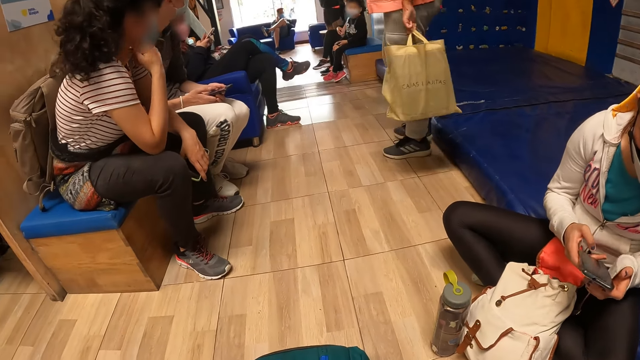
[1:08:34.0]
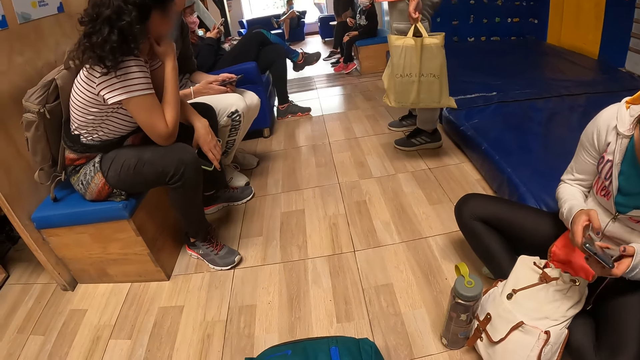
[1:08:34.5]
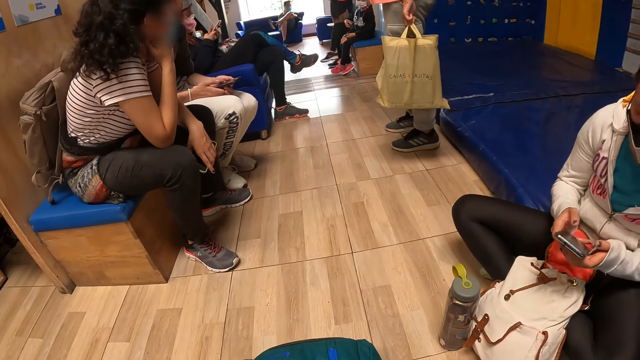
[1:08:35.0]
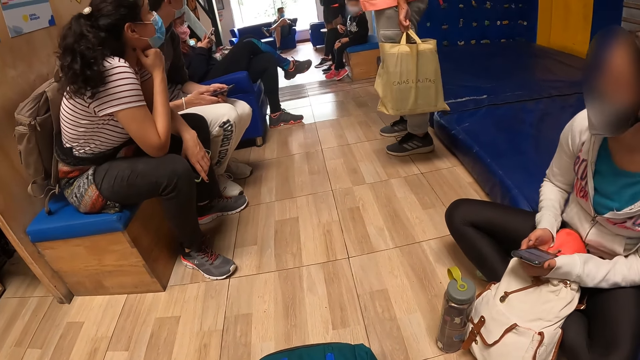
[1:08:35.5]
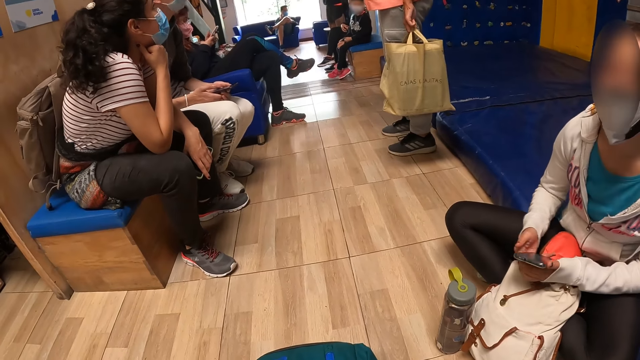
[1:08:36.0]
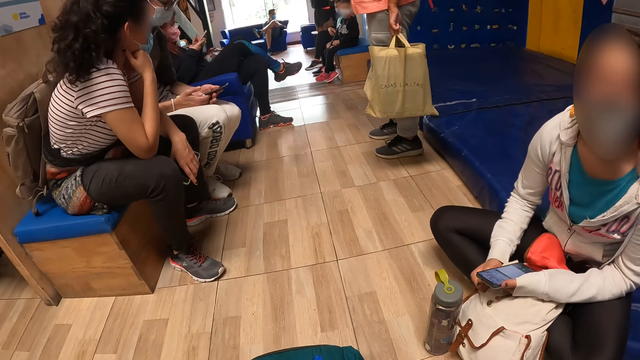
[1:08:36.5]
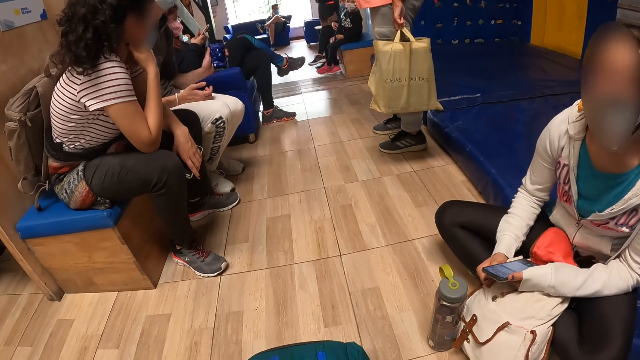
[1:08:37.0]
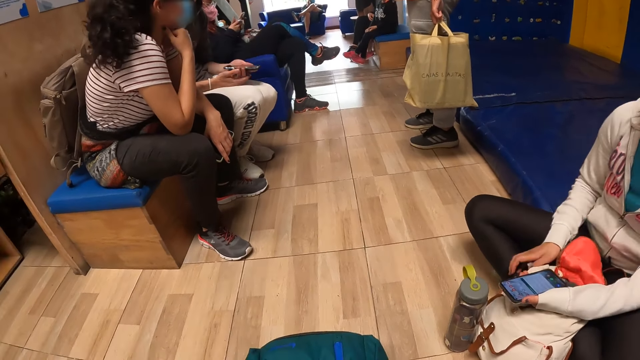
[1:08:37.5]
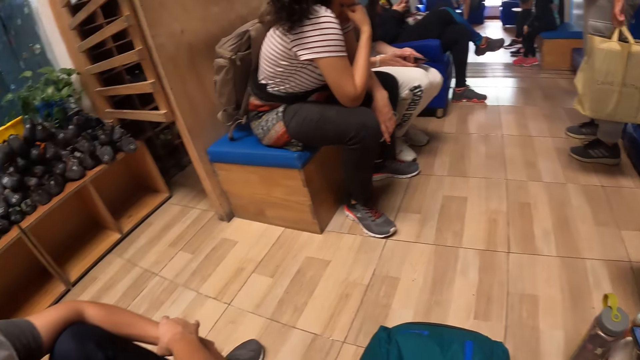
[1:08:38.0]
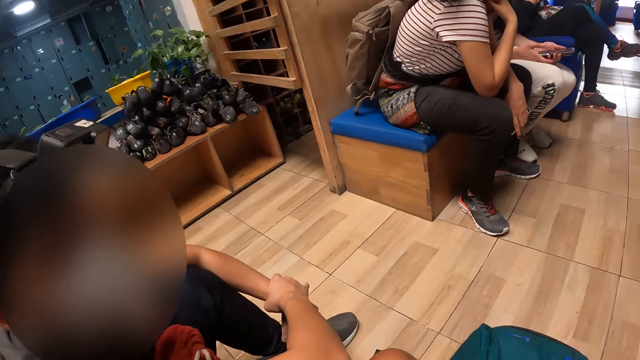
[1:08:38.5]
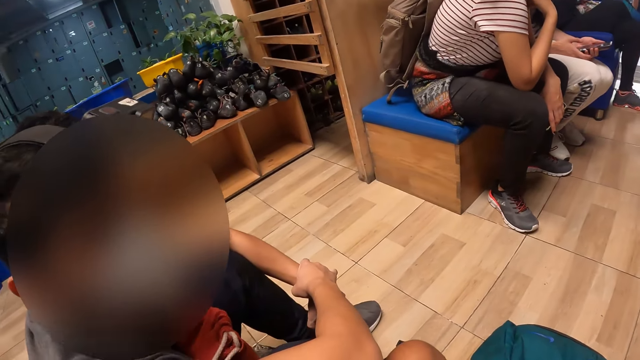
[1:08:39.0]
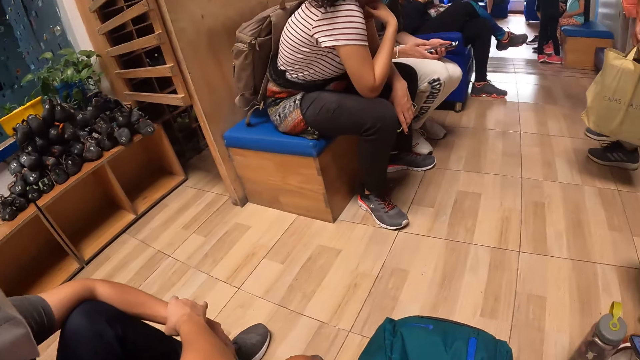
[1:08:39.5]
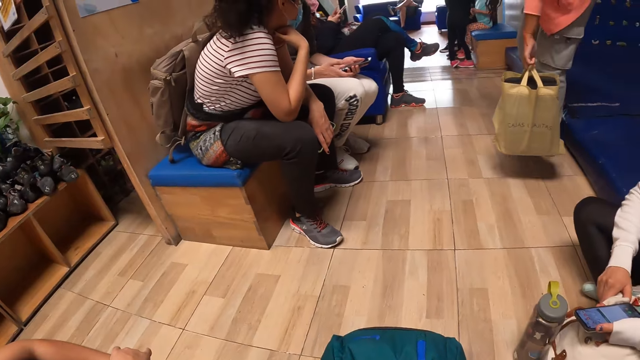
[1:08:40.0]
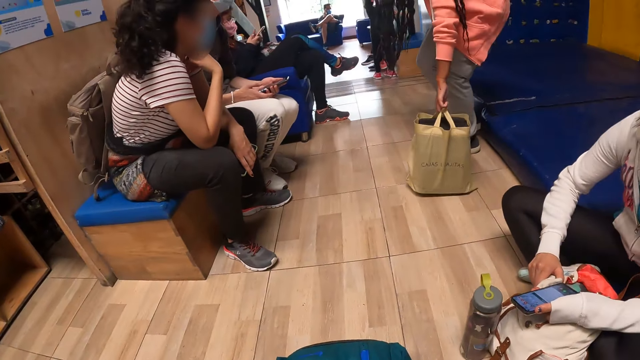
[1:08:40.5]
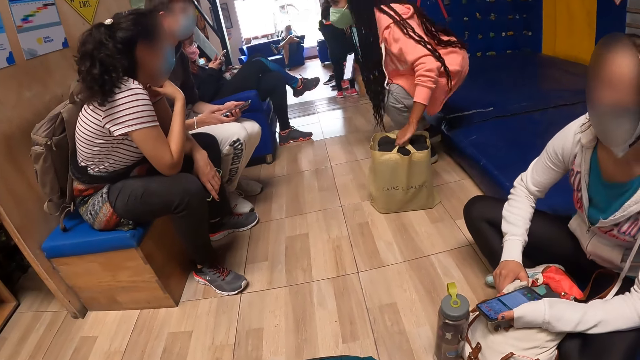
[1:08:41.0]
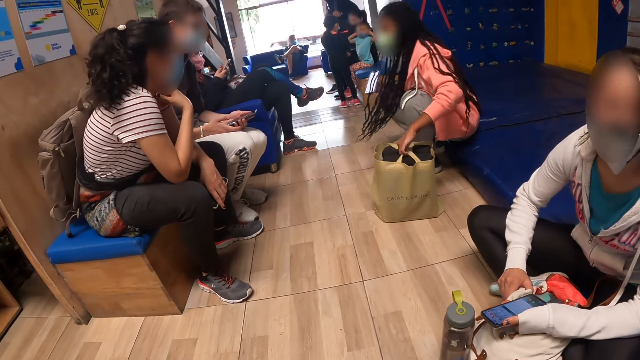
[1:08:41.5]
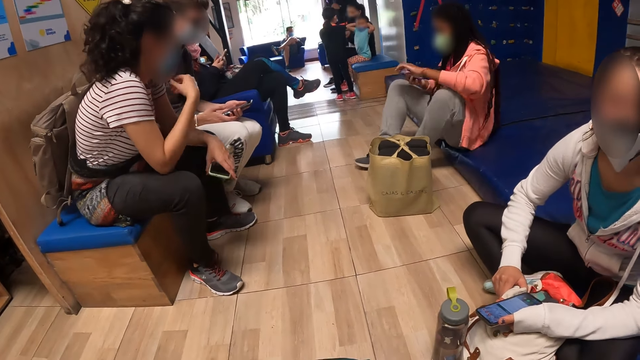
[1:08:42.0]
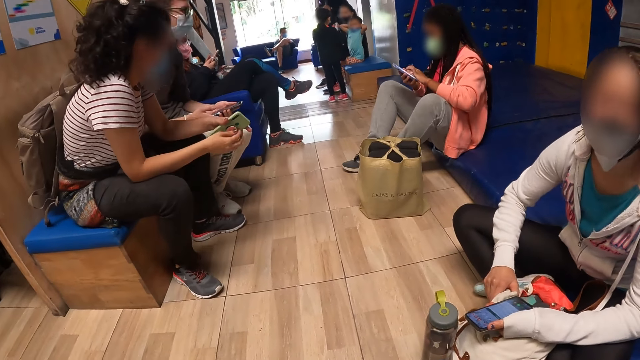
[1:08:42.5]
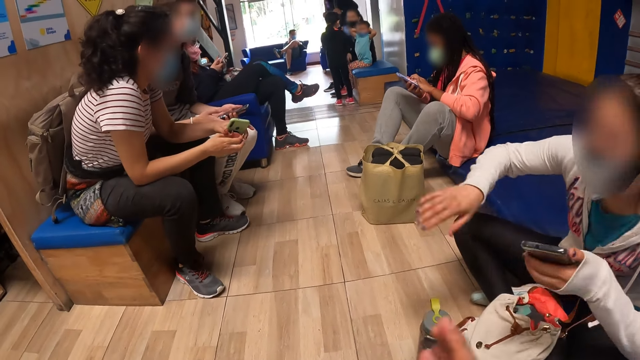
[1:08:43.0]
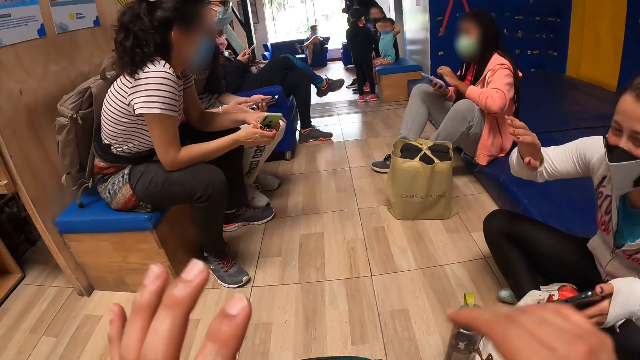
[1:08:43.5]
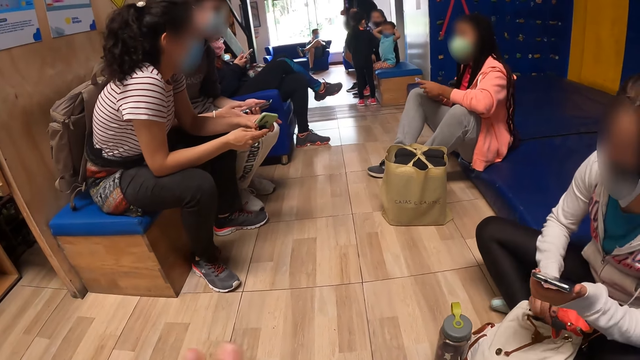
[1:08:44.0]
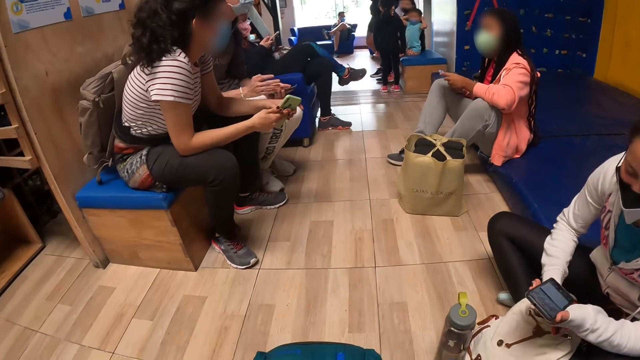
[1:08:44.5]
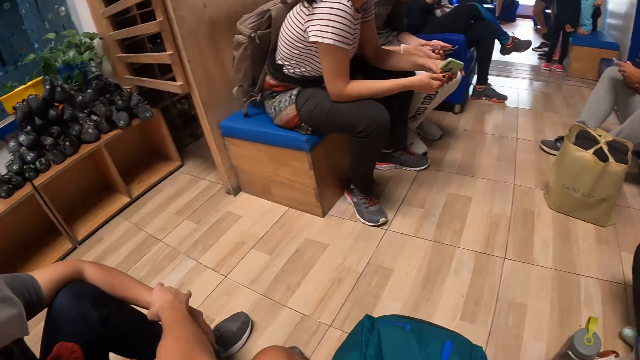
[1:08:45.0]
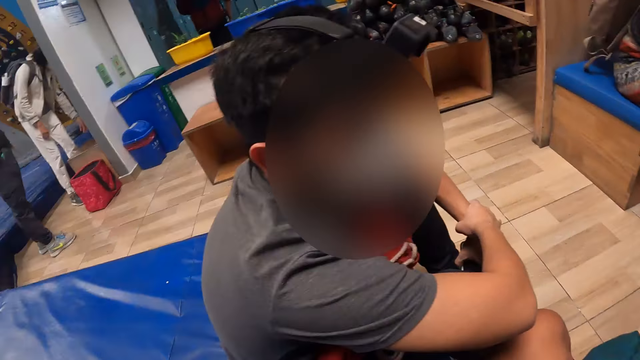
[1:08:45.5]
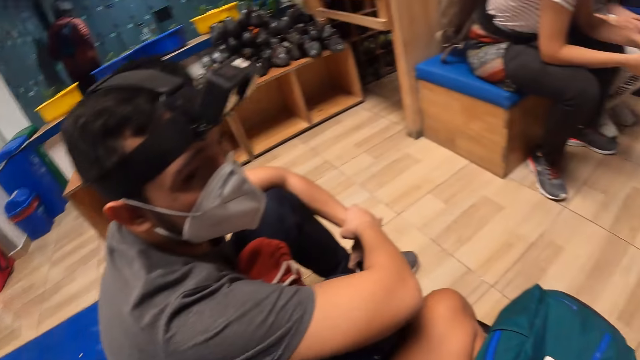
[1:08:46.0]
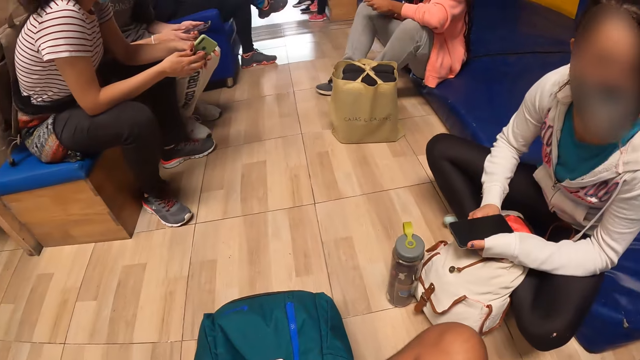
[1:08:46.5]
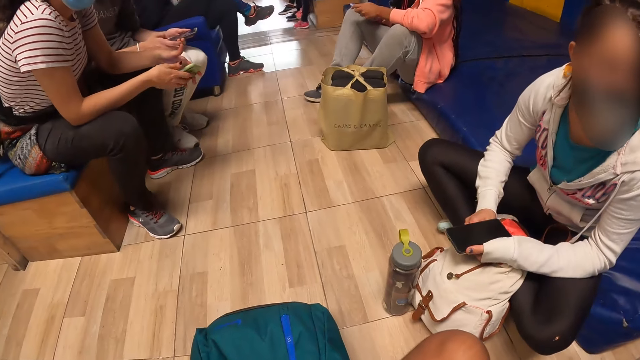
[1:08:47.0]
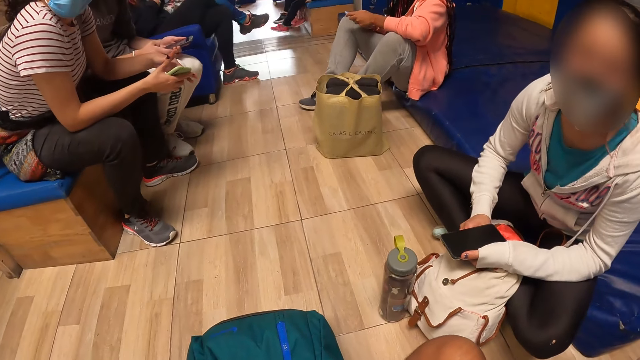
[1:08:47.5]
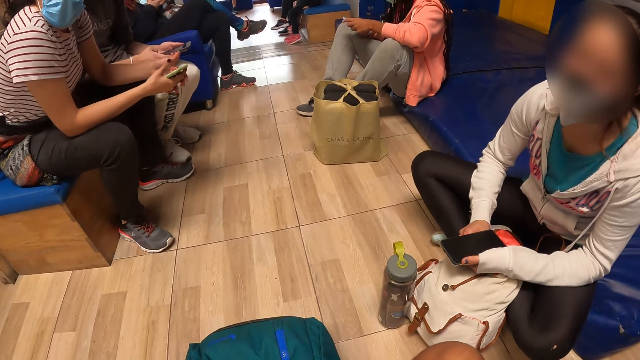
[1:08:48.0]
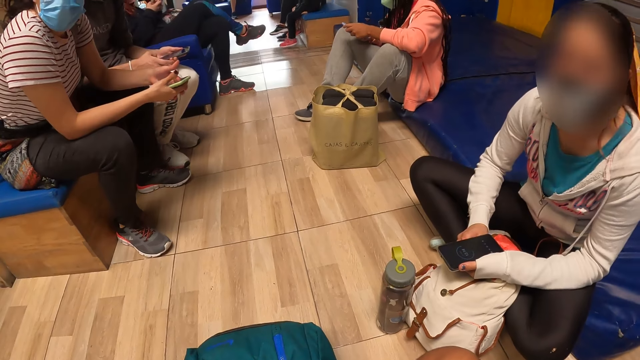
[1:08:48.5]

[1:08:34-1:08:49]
A woman operates the phone with both hands. The woman holds the phone in her left hand. She pulls her hand off the phone. She nods her head. The camera wearer looks around the room. The woman holds the bag. The woman makes gestures with both hands and pulls her hand off the bag. The camera wearer makes gestures with both hands. The woman gestures her hand again. She holds the phone with both hands. The camera wearer looks around the room. Another woman holds the phone with both hands.

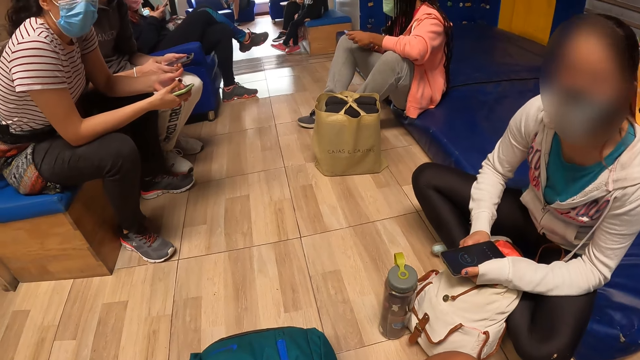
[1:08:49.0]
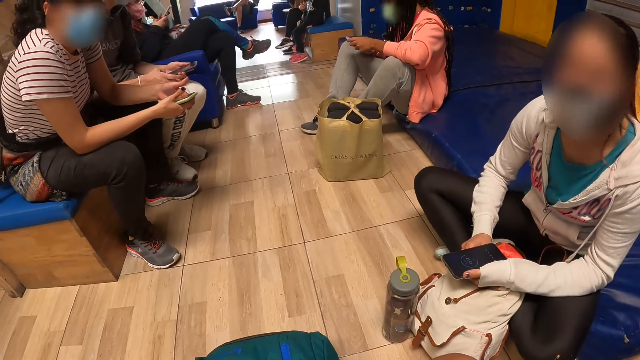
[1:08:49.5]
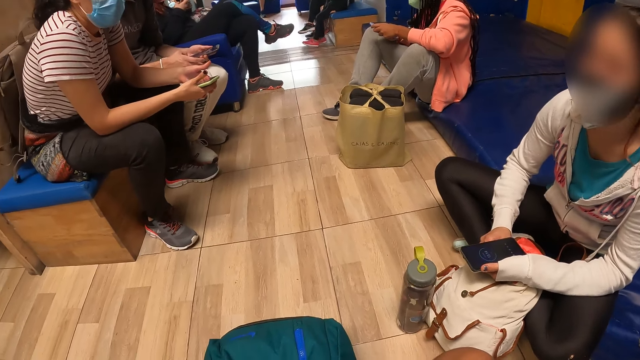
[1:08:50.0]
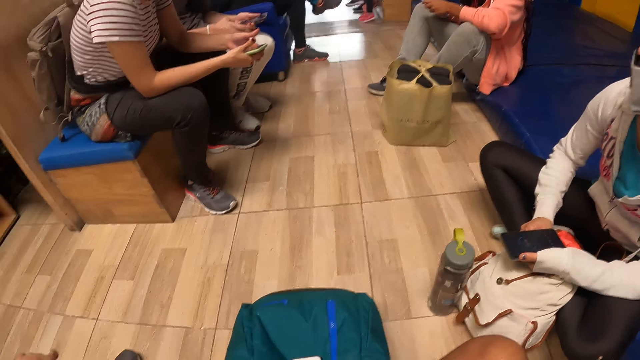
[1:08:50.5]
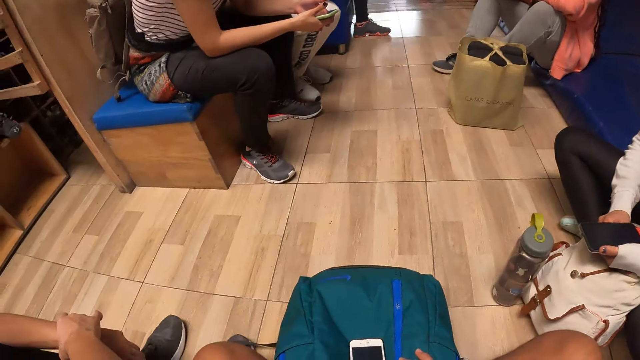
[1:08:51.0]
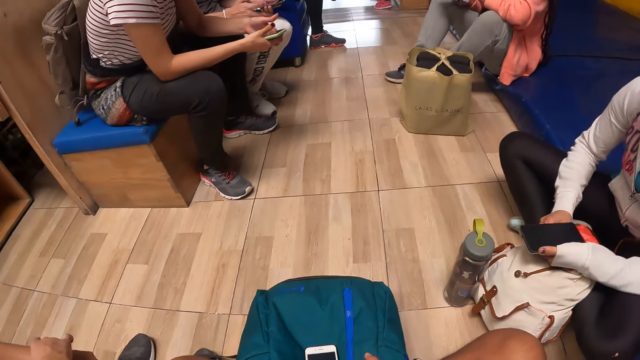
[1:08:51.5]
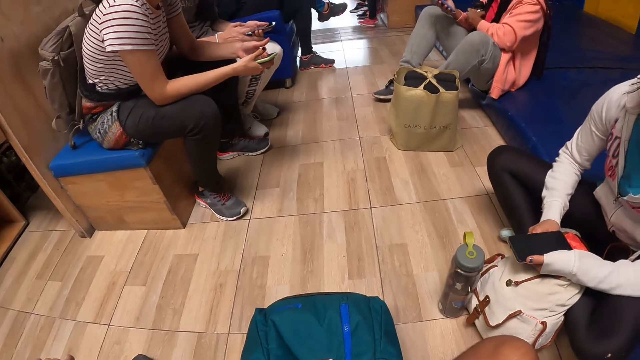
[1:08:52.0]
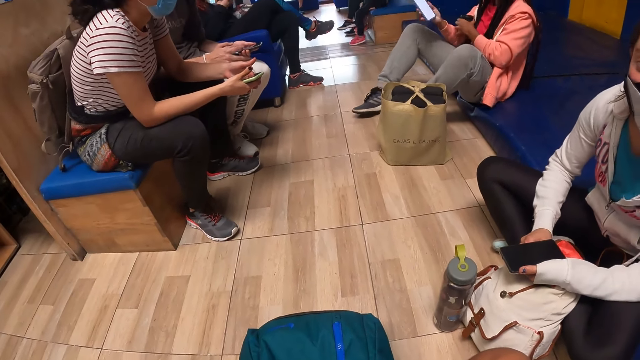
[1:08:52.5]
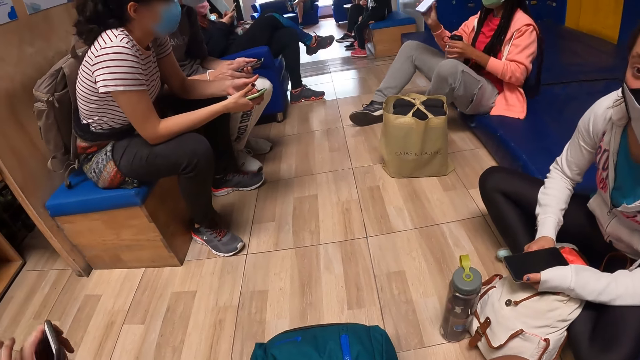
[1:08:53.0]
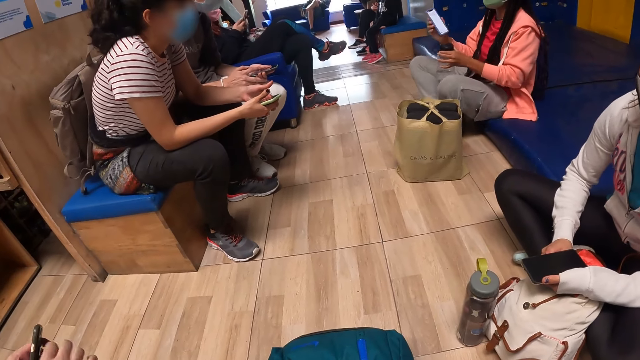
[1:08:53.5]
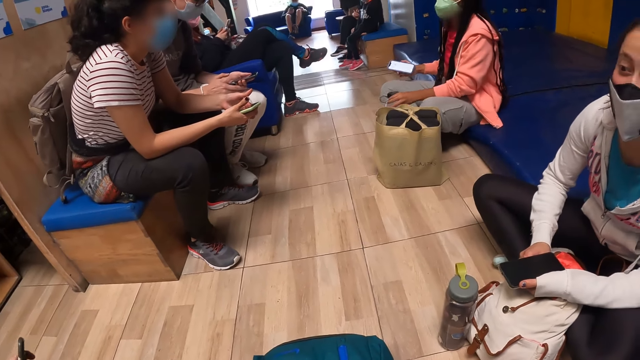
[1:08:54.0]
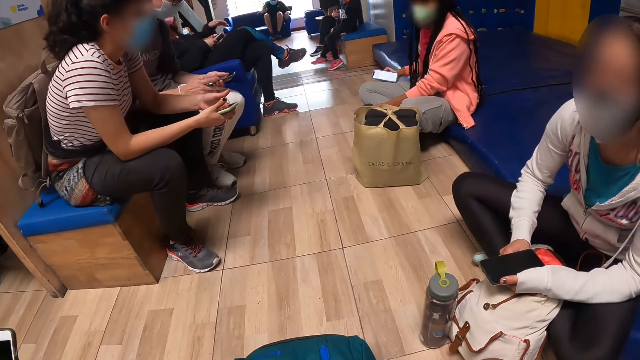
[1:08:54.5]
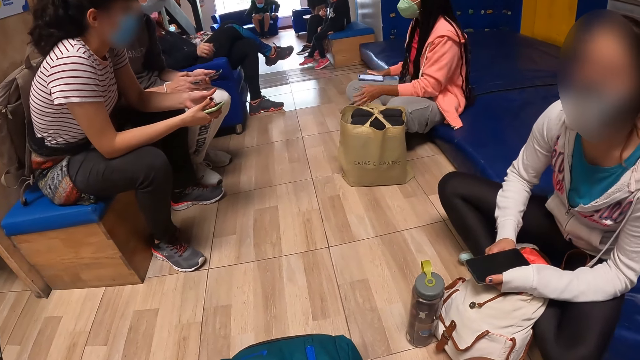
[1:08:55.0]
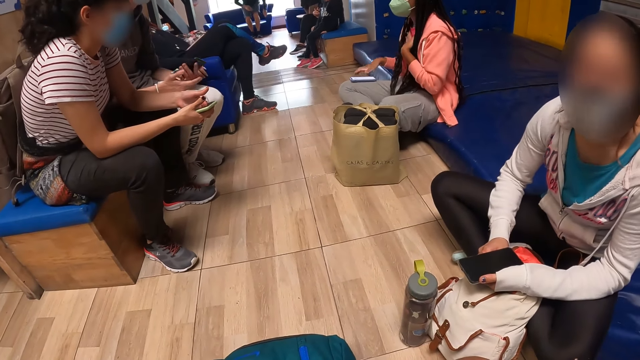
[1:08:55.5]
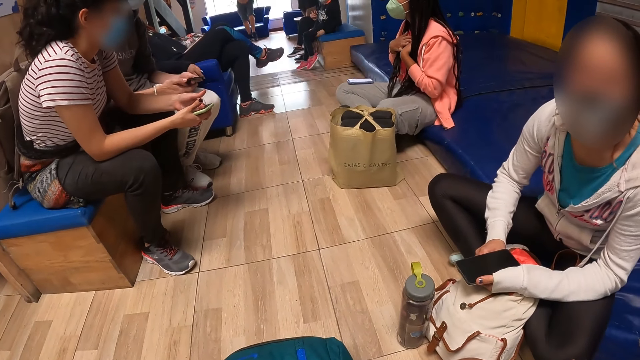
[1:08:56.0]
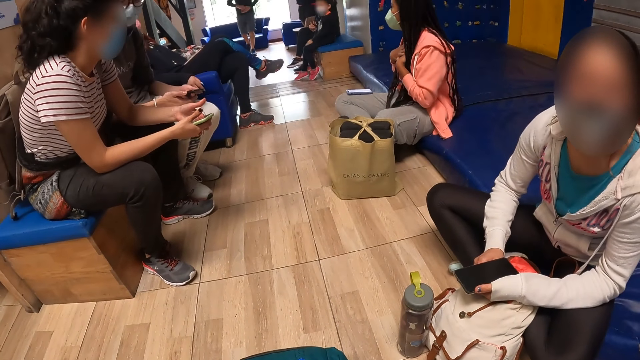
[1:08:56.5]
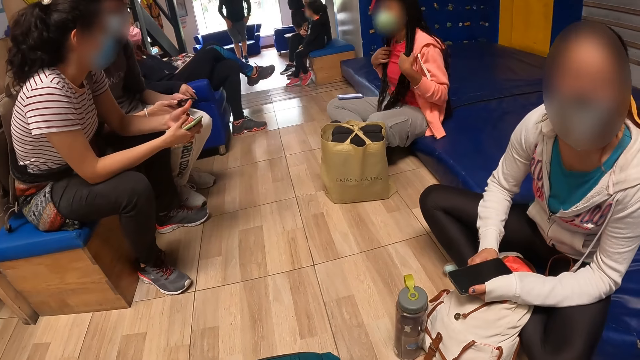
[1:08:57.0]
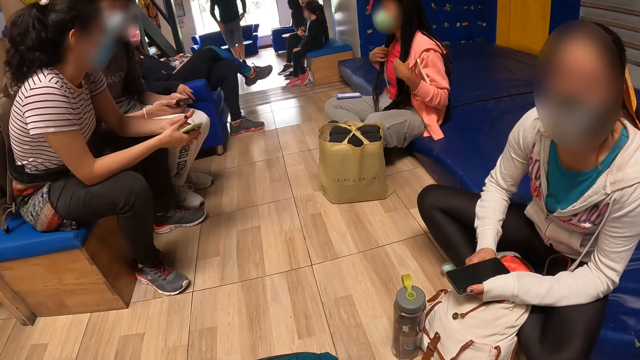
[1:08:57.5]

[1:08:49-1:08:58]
A woman nods her head. A man holds the phone with his left hand.
